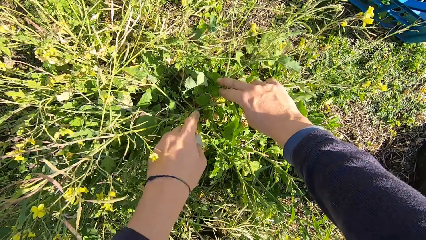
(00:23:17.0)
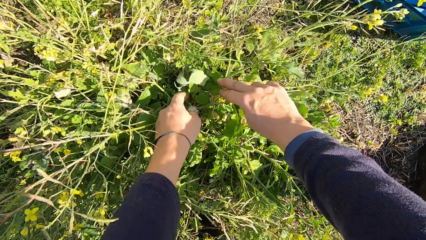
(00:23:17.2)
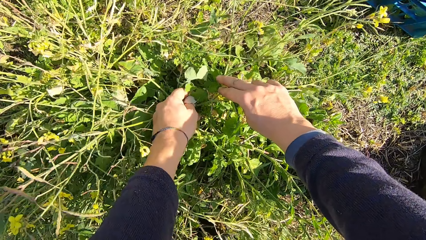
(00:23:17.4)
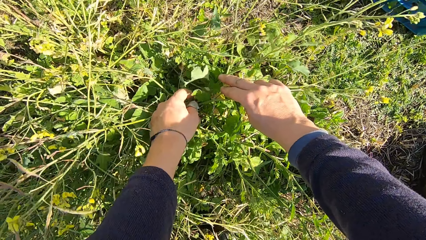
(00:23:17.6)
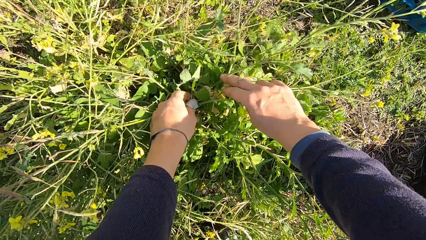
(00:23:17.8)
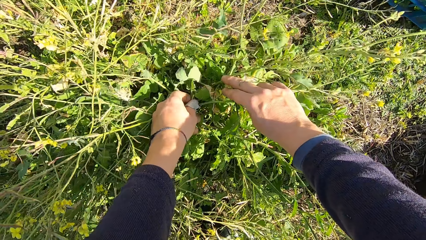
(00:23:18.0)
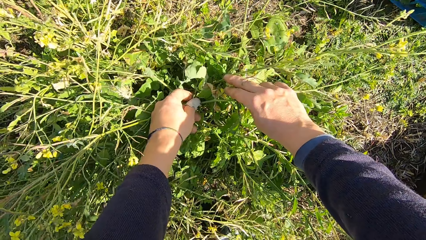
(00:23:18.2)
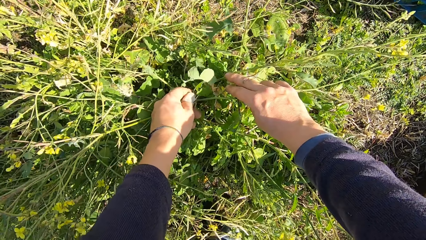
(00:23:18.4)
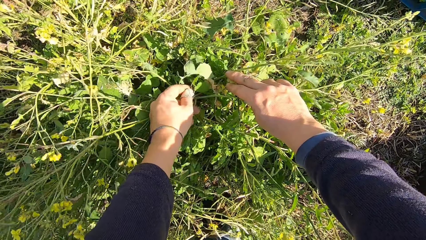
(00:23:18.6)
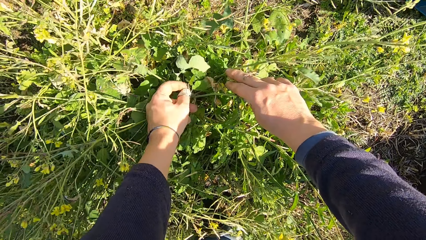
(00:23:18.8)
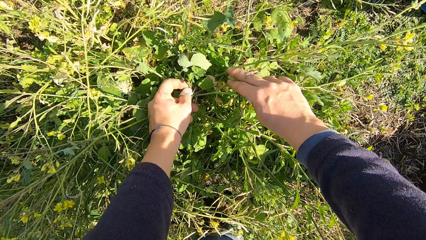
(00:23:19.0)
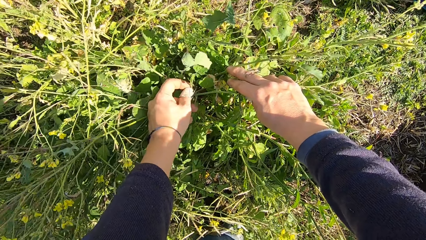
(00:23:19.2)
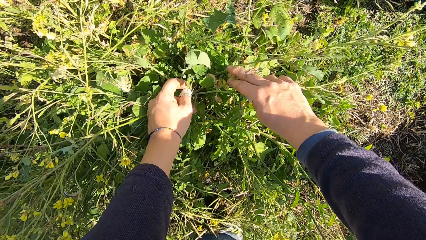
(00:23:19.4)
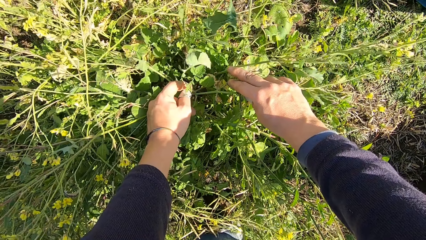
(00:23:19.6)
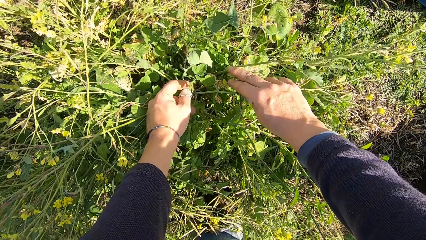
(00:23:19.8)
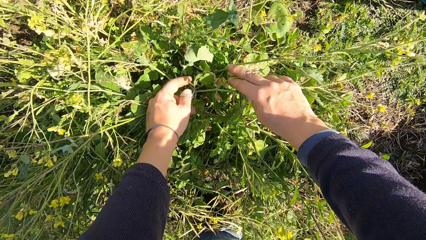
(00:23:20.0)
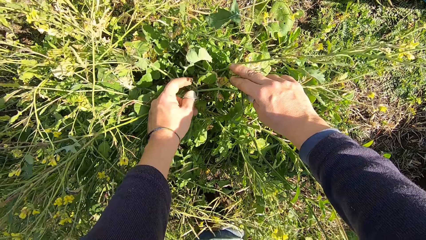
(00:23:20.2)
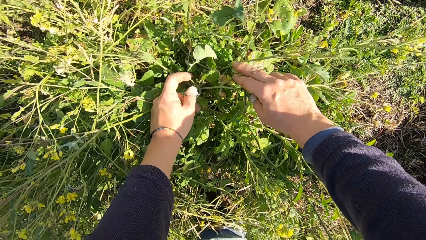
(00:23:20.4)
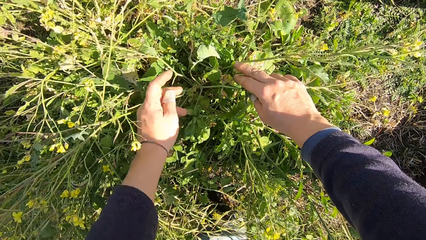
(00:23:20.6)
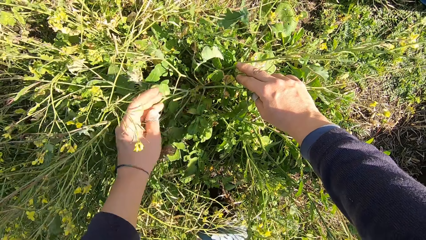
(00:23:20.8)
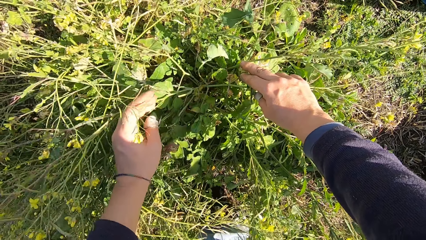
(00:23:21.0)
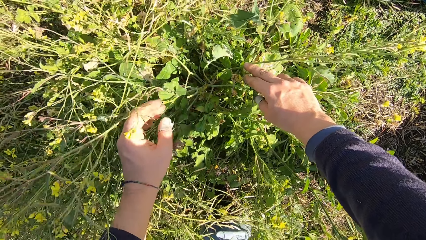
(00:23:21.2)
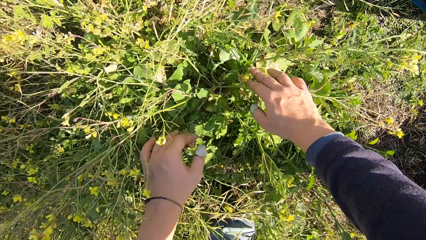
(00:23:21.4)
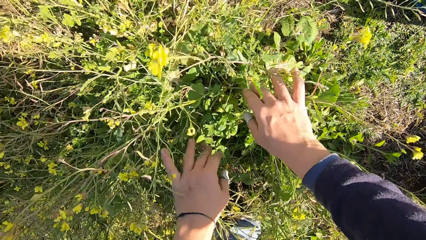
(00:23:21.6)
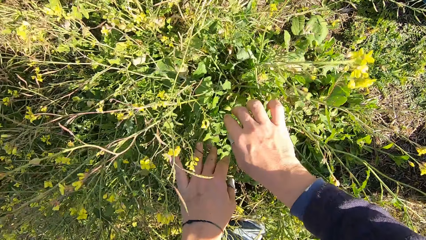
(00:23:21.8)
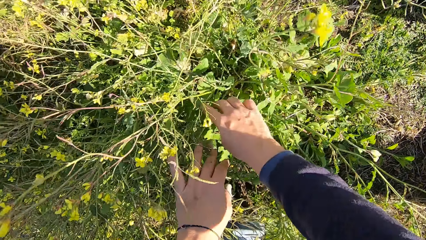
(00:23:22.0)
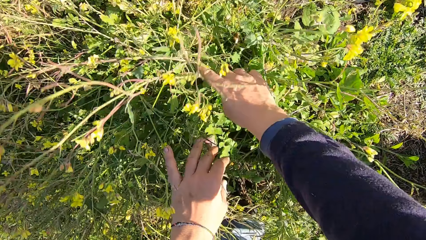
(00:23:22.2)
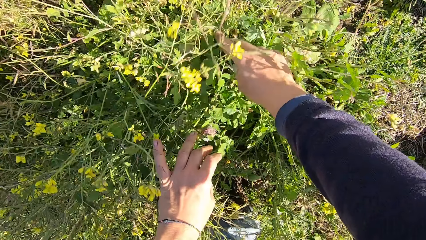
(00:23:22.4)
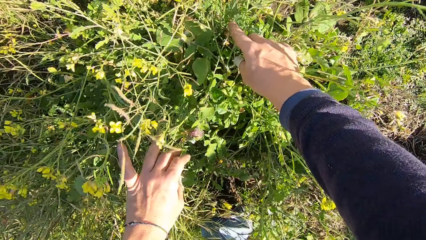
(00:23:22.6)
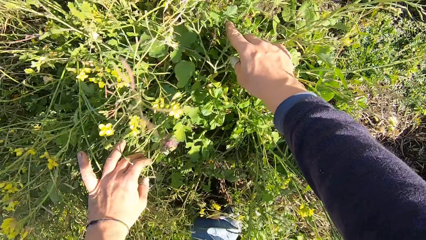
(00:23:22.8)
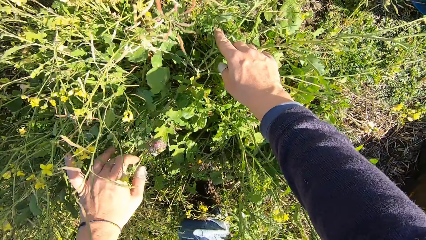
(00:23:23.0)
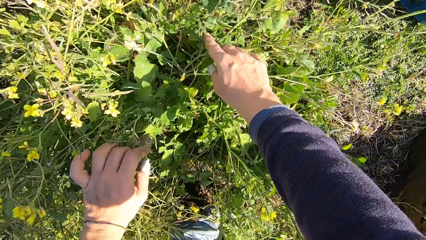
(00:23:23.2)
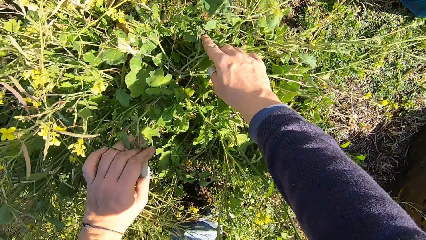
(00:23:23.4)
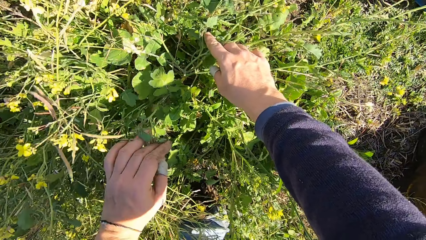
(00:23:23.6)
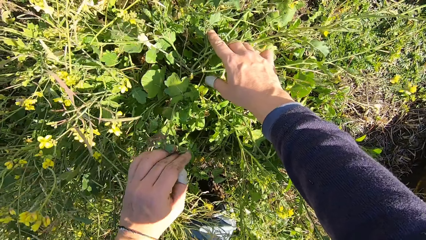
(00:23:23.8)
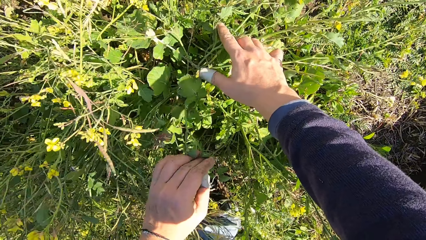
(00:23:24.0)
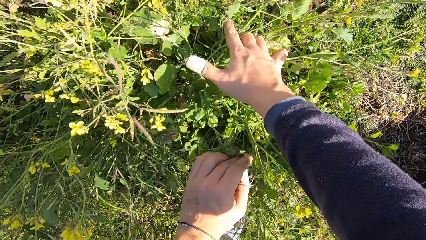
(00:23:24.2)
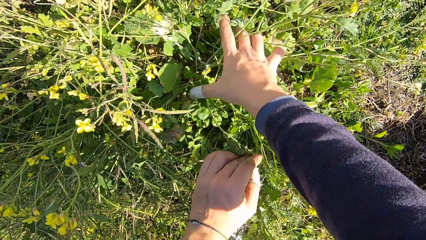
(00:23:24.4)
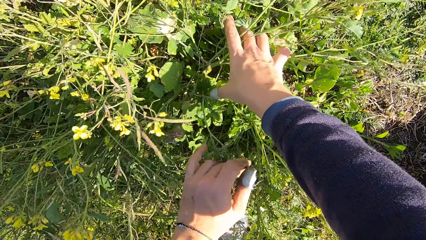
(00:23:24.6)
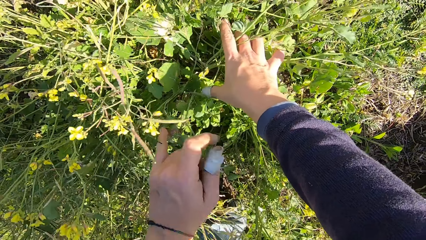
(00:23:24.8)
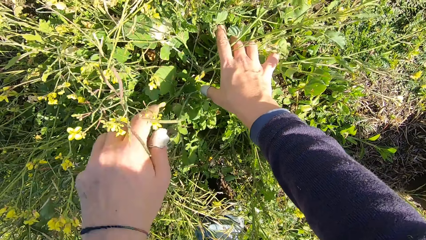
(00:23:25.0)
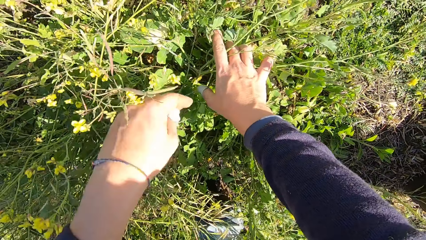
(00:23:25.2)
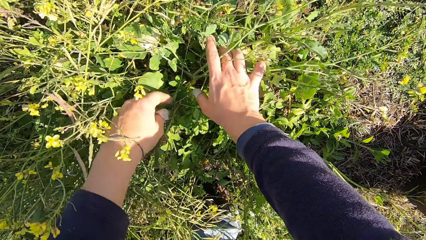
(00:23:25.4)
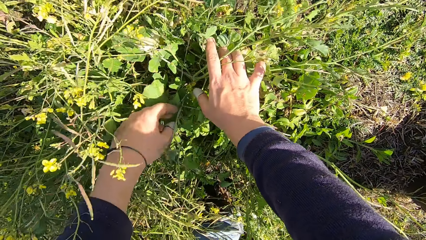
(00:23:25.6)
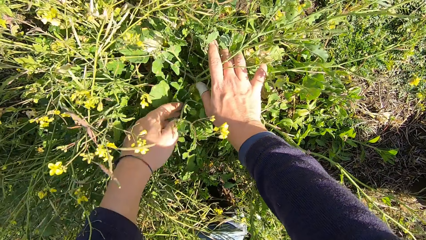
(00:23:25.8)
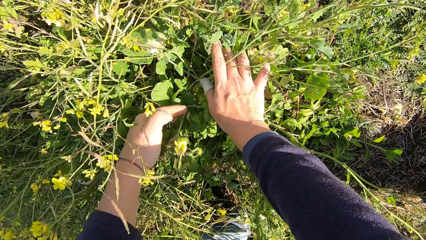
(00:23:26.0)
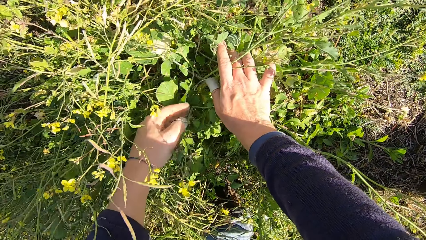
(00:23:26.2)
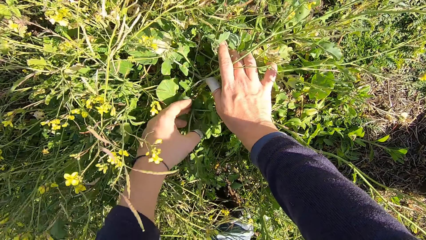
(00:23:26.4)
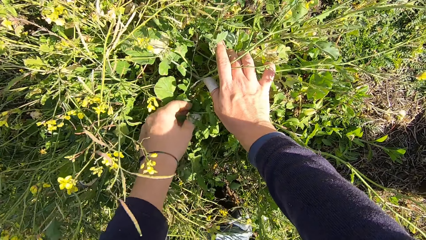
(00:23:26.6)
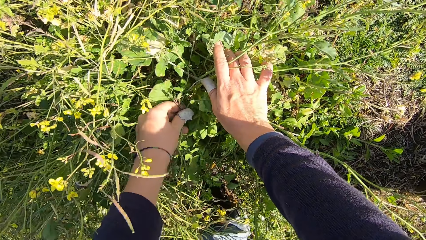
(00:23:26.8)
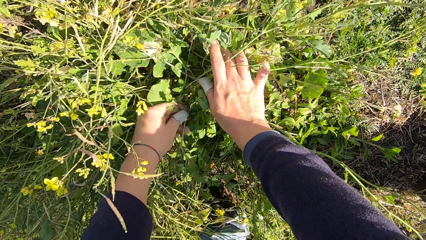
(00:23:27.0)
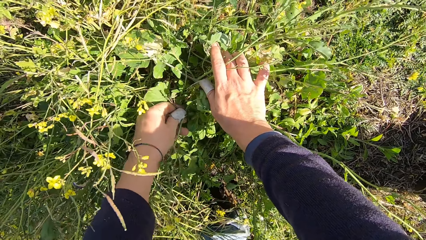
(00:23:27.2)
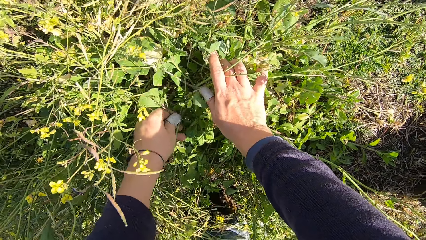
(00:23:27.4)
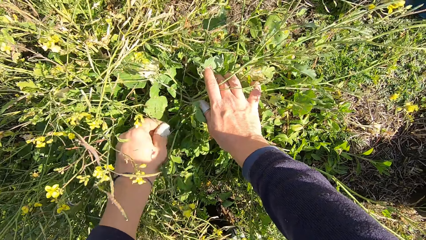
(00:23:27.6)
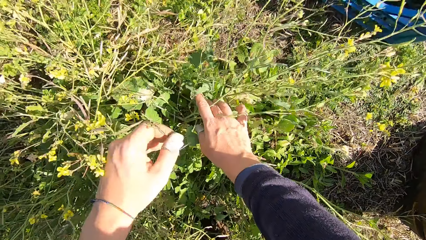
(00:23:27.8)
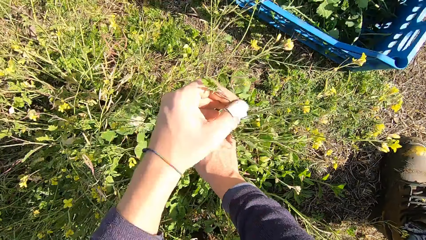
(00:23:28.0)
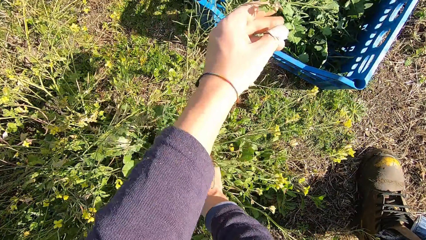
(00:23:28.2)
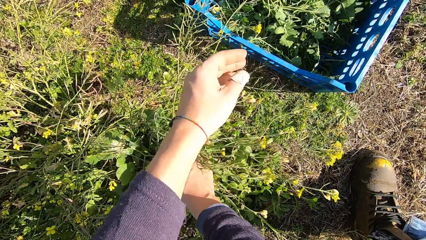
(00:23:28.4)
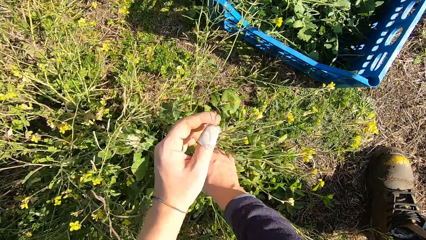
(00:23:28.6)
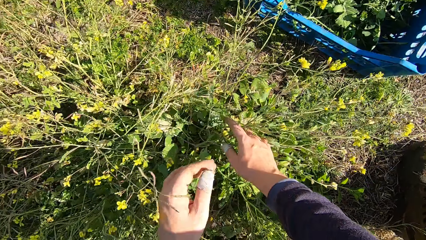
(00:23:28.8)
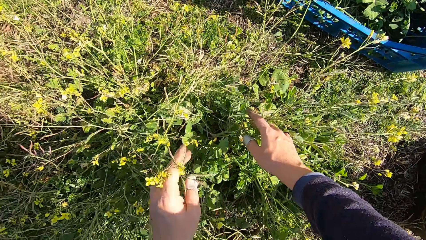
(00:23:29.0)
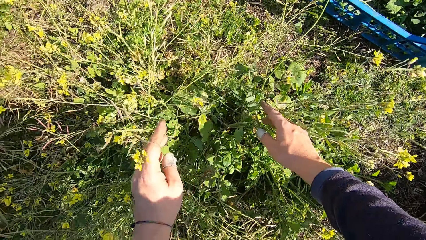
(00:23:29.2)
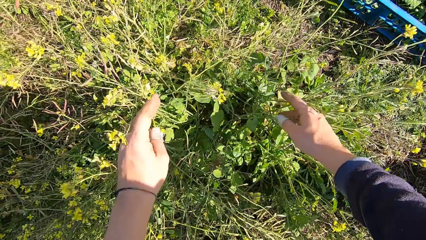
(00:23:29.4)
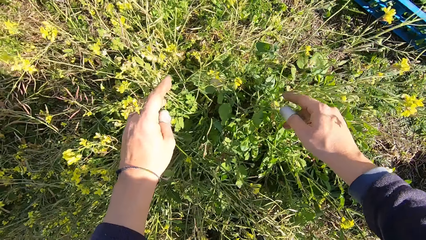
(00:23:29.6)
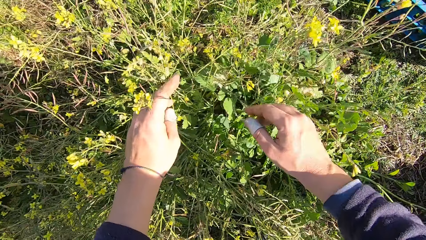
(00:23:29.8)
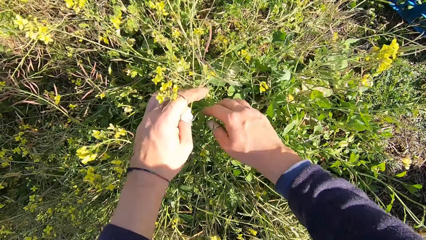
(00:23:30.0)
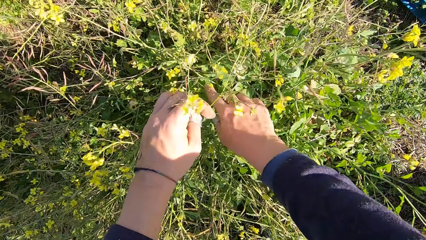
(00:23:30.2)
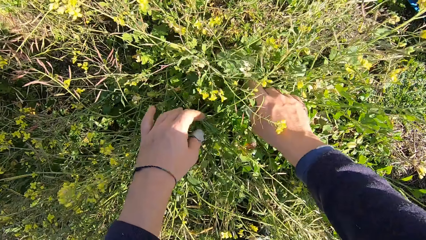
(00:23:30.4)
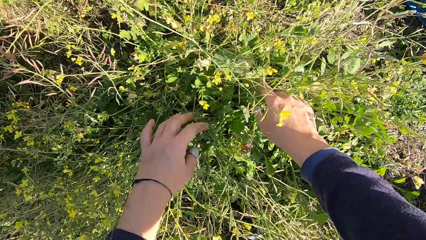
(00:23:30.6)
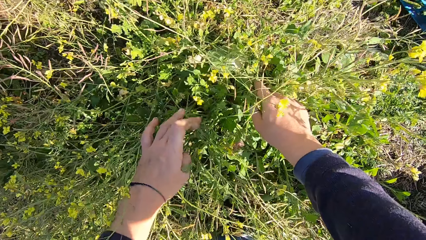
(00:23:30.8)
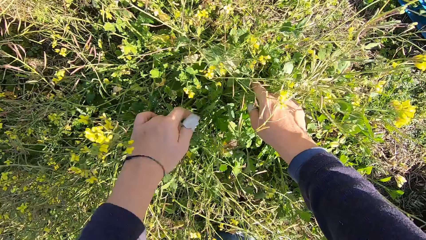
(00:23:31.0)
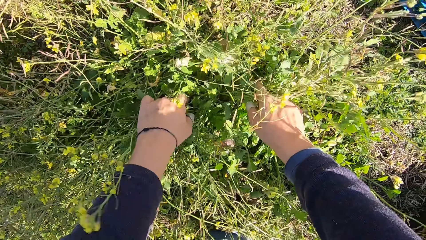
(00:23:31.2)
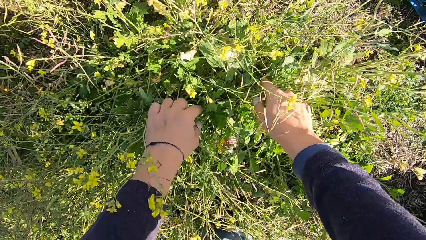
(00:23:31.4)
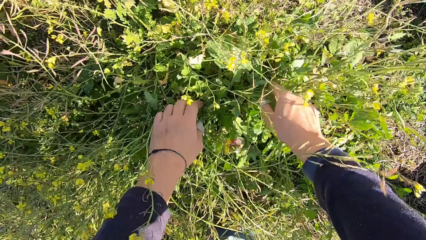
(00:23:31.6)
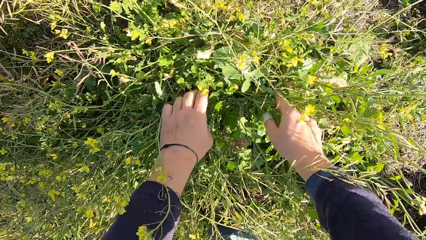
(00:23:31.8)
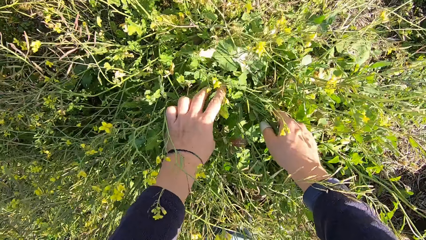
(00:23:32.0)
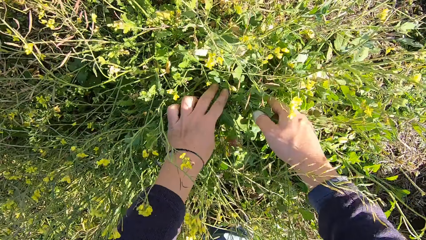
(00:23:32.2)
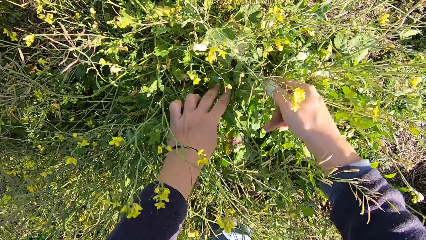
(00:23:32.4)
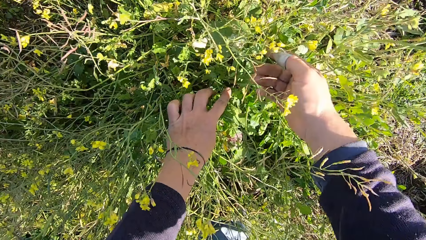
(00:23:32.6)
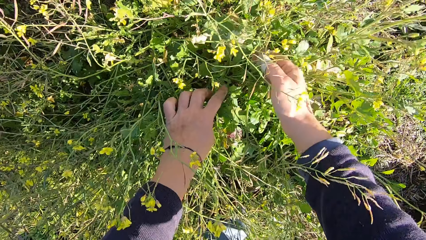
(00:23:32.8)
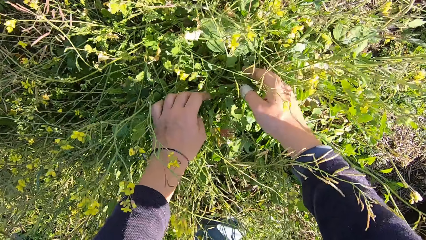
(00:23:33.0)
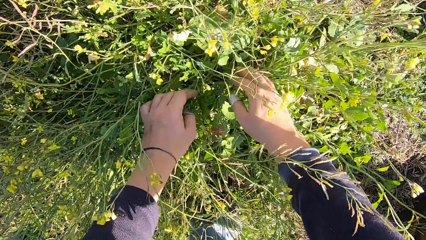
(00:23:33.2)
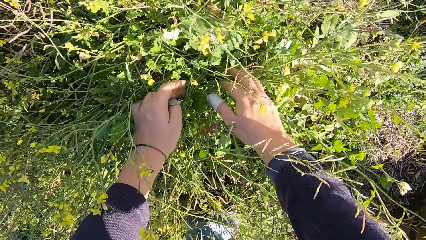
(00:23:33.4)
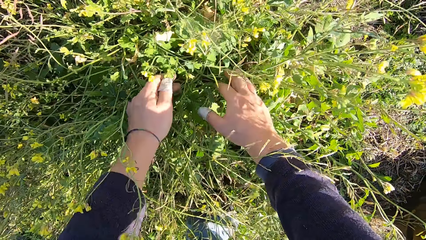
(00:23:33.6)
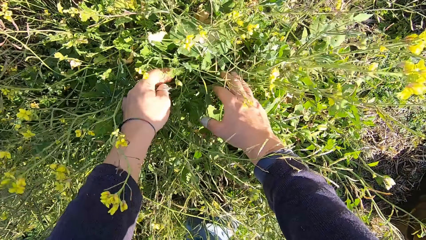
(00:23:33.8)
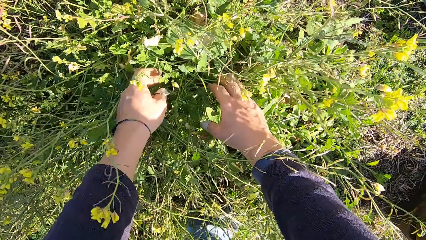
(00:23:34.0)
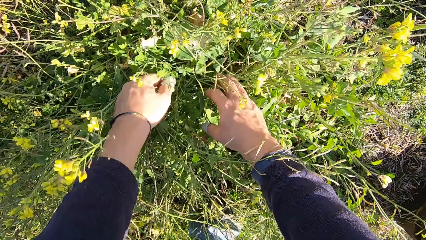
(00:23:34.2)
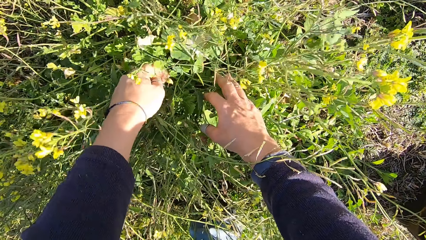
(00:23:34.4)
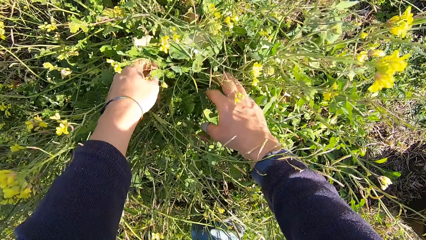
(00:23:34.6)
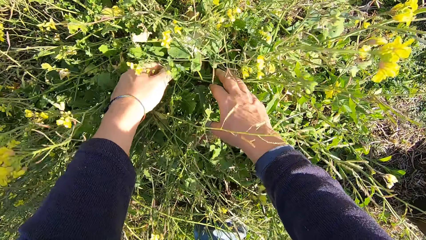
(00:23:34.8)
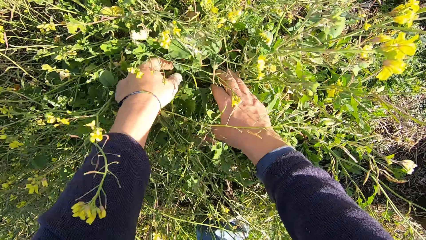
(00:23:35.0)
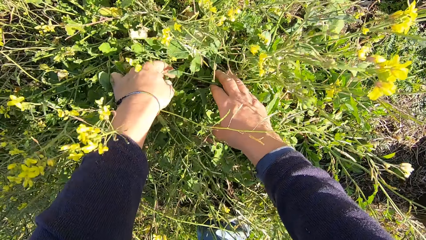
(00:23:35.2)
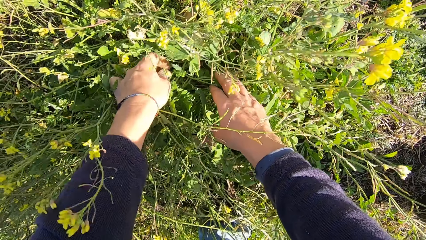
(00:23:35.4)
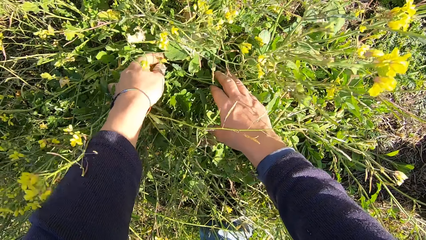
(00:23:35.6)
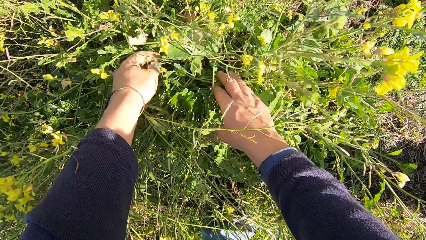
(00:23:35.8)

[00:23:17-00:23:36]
The camera wearer searches for a plant to cut off. They cut off a small piece of the plant and drop the plant into the basket. They look for a part of the plant.
